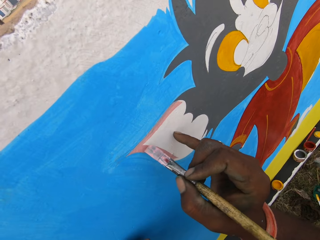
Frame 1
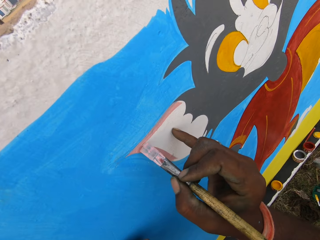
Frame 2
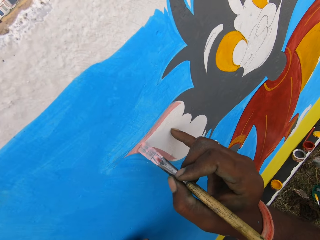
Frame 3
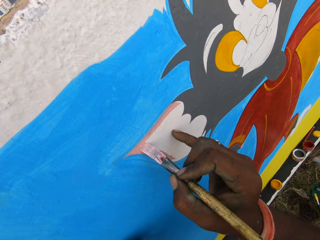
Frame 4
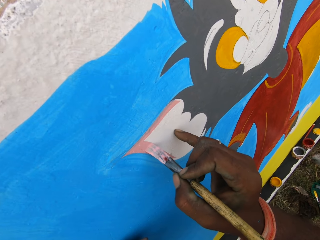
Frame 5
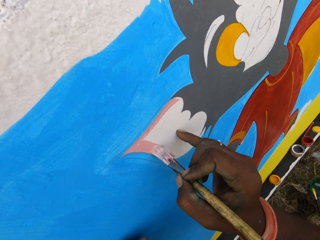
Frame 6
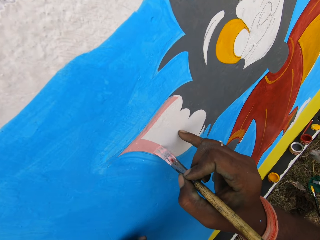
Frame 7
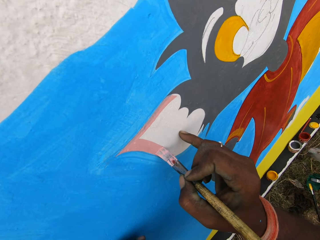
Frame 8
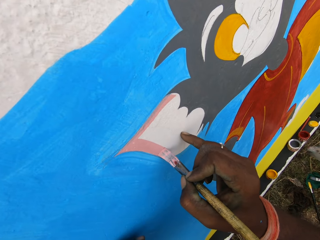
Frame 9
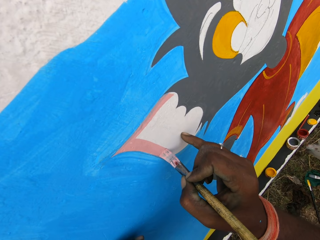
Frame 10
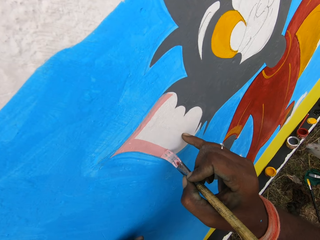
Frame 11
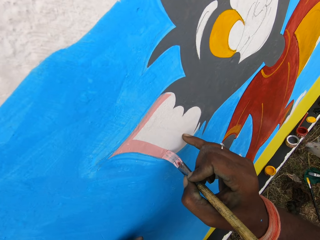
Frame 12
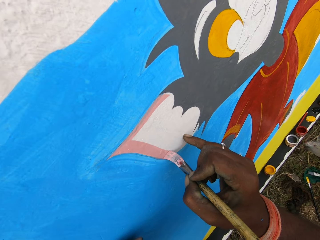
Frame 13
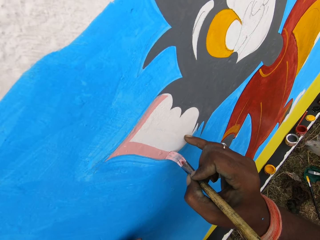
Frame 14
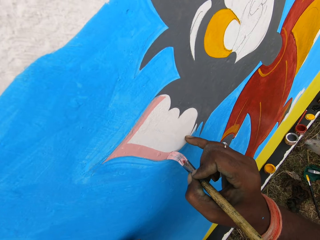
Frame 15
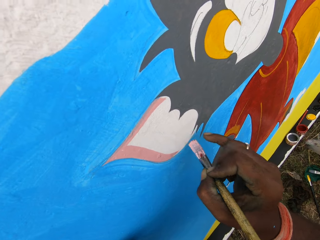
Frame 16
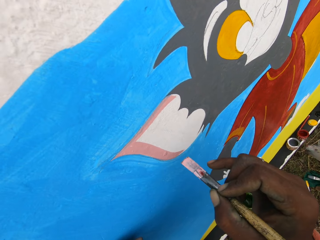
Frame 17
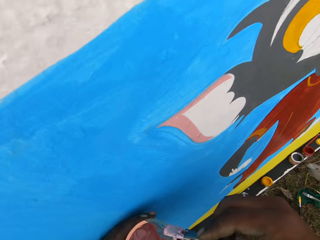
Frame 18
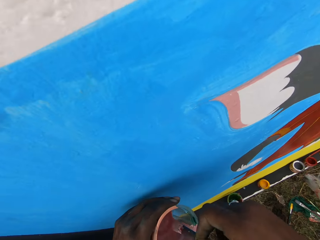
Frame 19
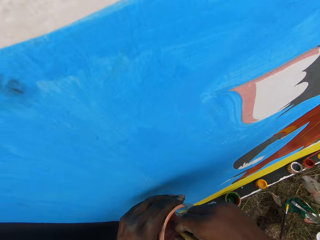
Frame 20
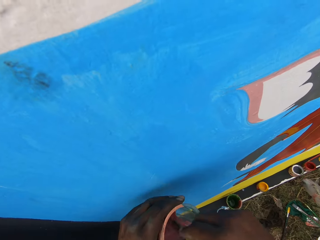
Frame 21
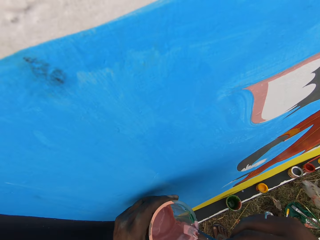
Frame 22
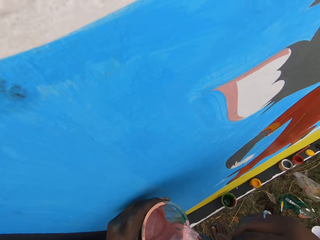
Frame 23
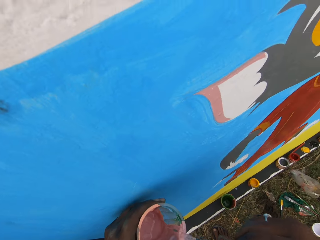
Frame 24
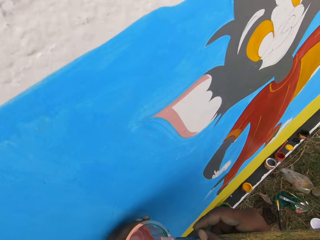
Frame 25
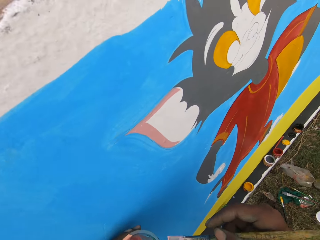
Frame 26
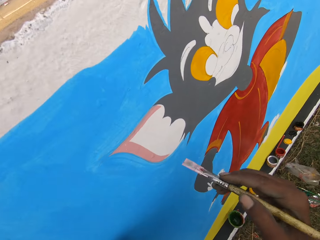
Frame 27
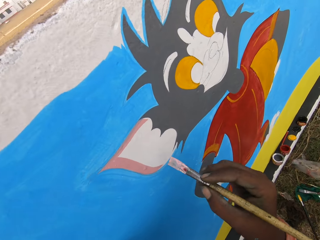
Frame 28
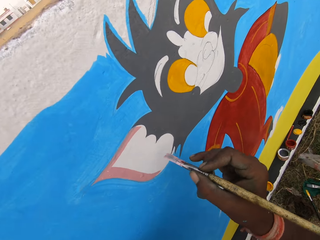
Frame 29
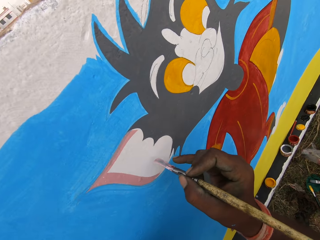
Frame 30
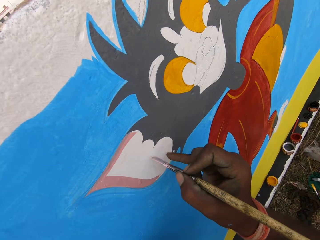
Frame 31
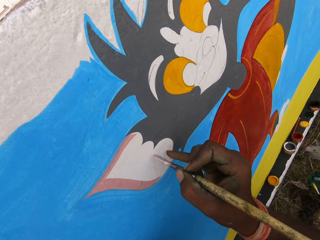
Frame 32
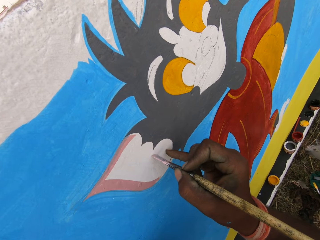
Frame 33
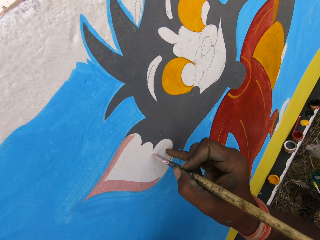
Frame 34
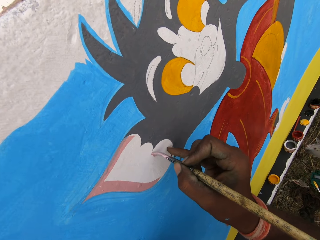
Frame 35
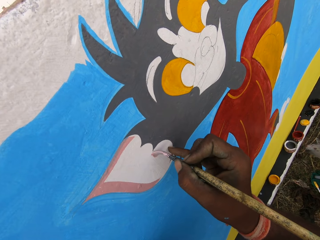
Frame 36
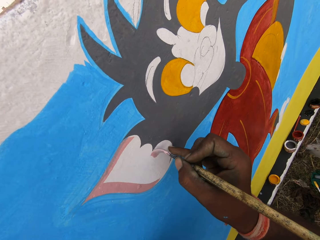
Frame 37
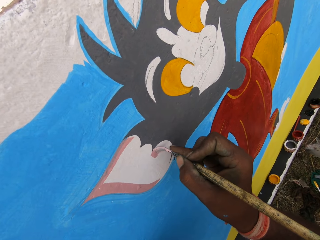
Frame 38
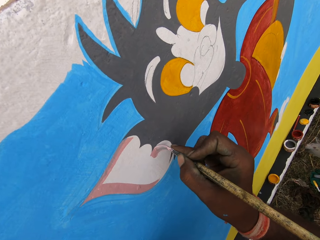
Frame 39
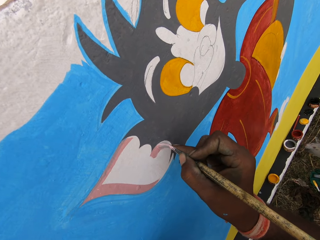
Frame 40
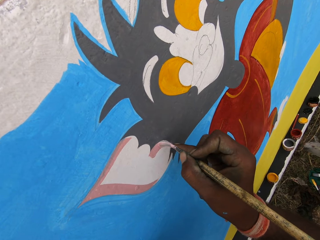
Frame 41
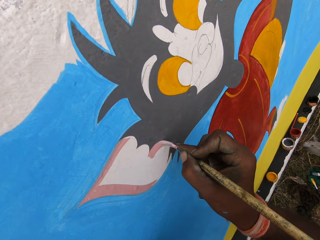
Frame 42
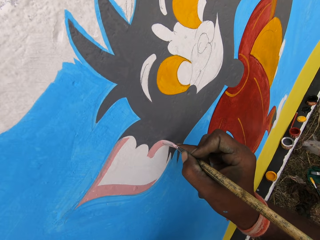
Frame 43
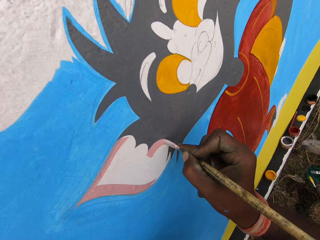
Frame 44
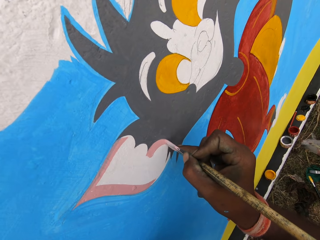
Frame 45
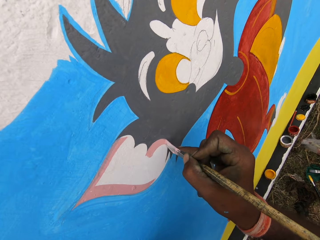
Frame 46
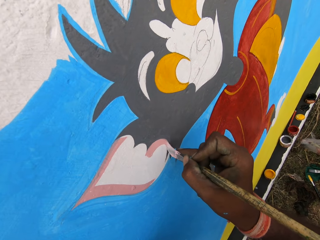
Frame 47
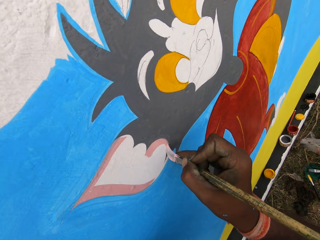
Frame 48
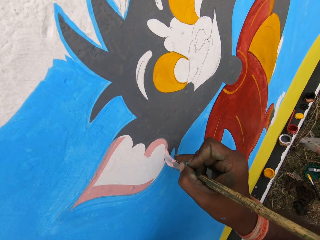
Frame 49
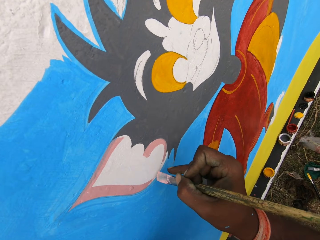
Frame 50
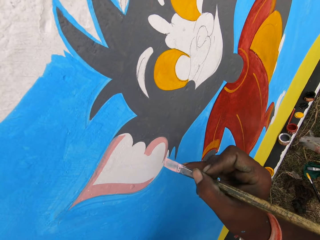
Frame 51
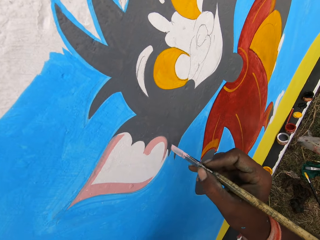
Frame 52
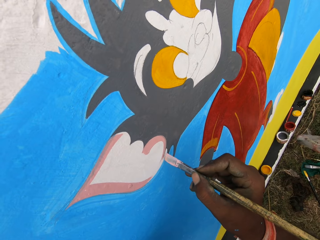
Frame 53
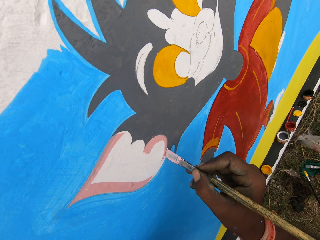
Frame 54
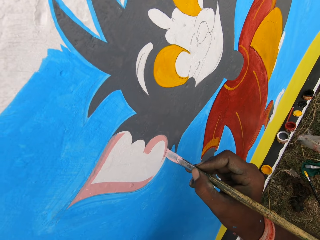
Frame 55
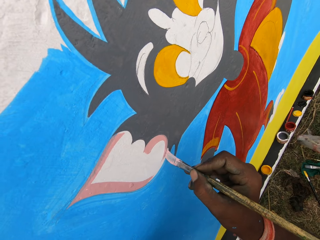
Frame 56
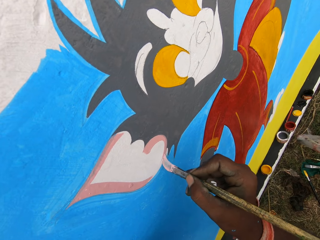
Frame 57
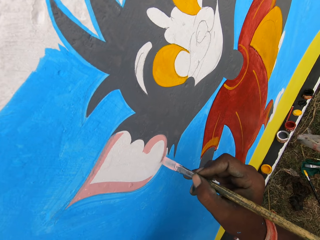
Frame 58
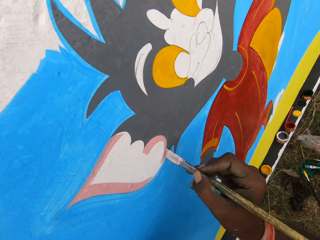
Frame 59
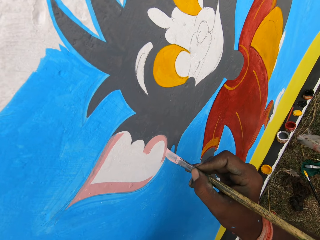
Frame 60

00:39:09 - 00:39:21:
The camera wearer paints the wall with the painting brush. They dip the brush into the paint container. They paint the wall with the painting brush.

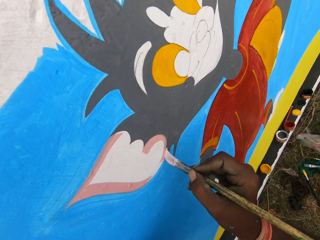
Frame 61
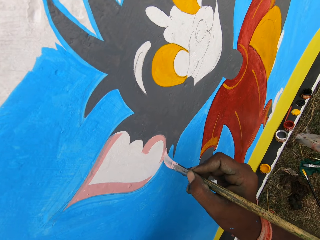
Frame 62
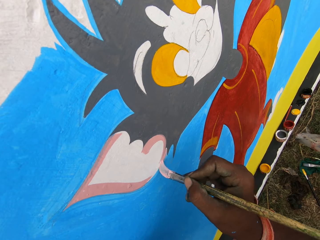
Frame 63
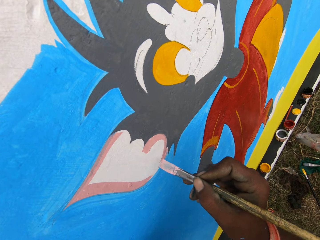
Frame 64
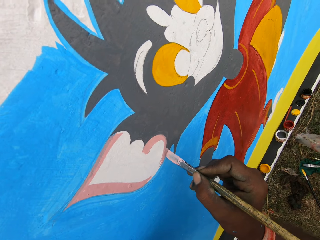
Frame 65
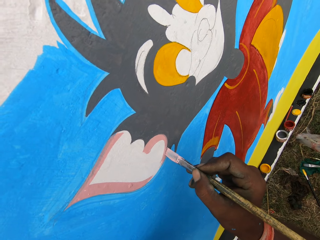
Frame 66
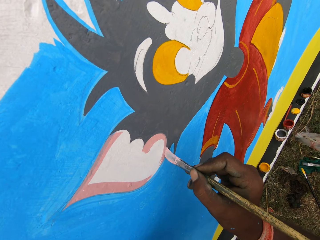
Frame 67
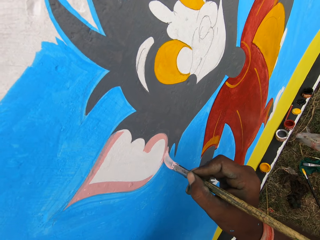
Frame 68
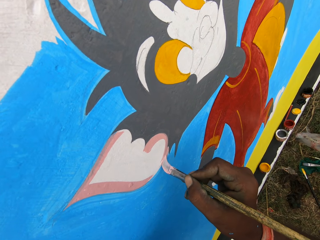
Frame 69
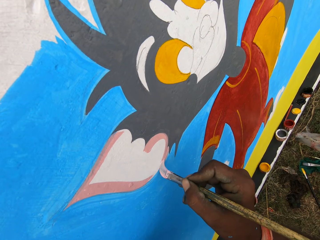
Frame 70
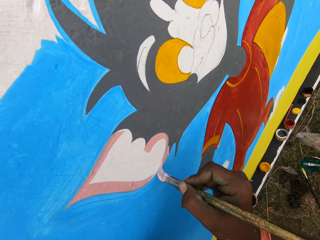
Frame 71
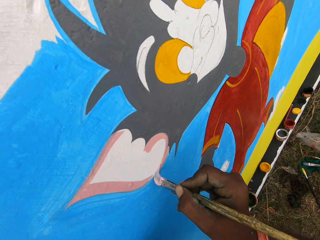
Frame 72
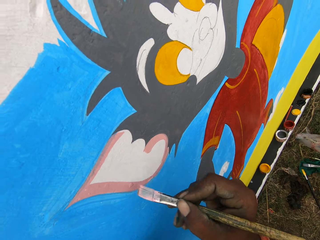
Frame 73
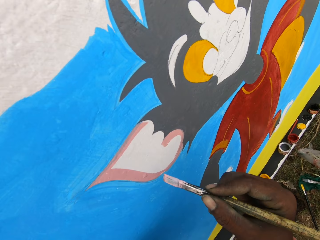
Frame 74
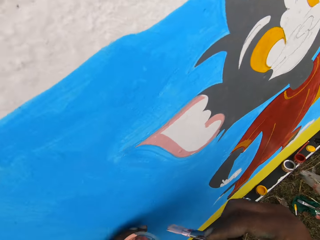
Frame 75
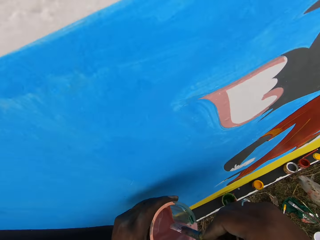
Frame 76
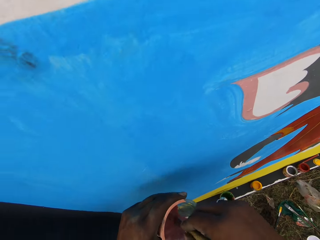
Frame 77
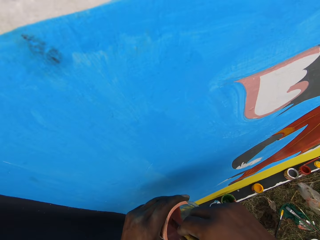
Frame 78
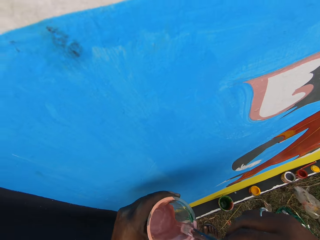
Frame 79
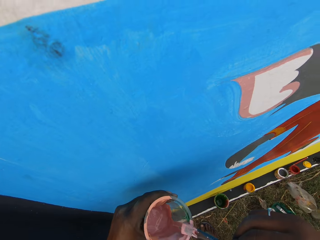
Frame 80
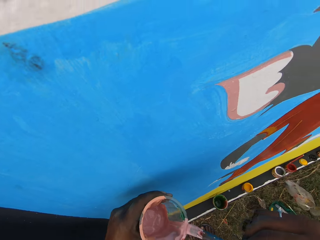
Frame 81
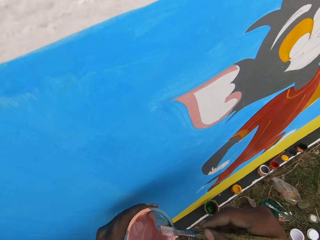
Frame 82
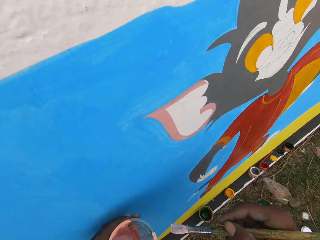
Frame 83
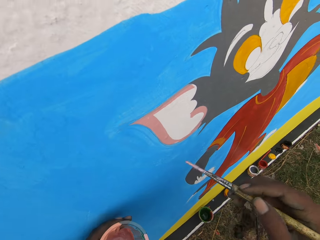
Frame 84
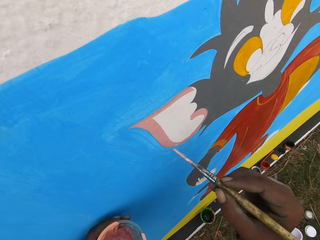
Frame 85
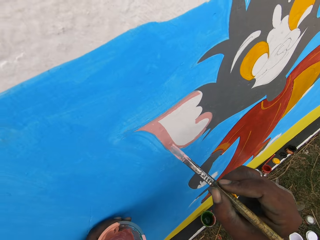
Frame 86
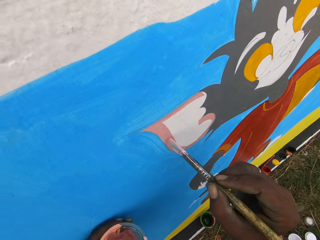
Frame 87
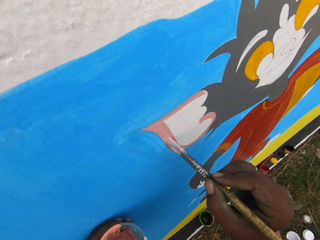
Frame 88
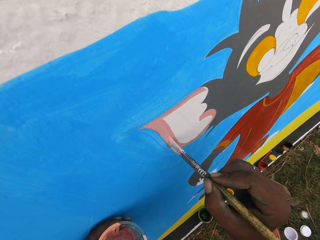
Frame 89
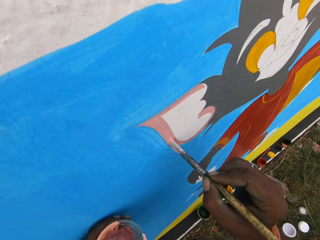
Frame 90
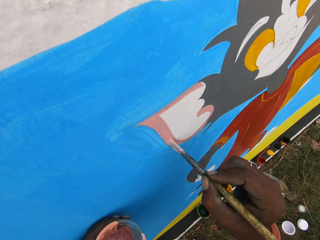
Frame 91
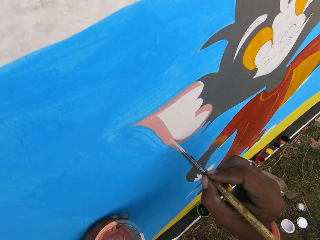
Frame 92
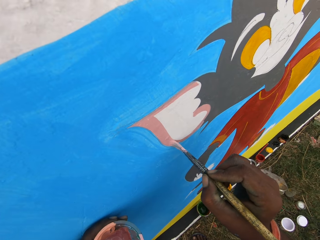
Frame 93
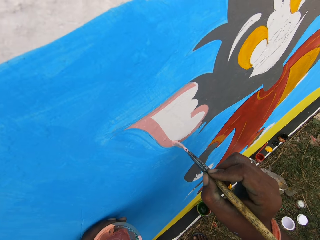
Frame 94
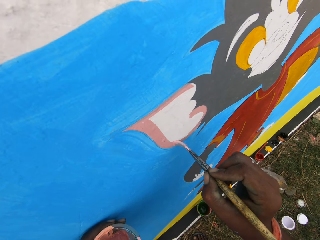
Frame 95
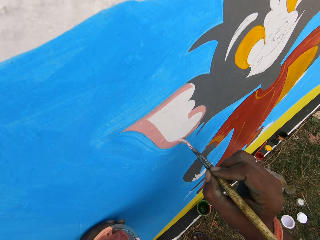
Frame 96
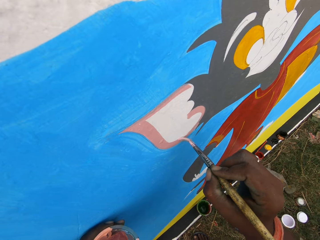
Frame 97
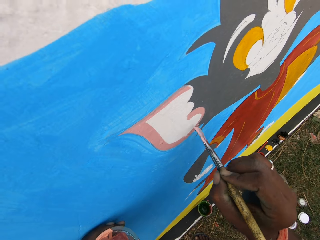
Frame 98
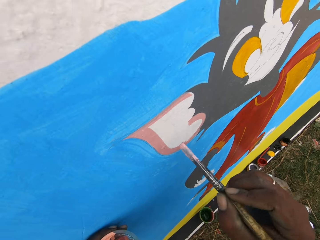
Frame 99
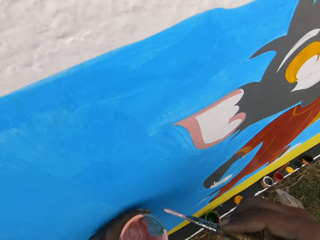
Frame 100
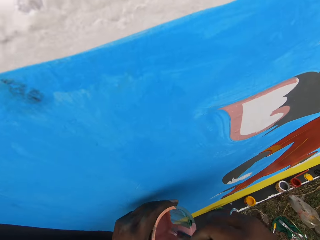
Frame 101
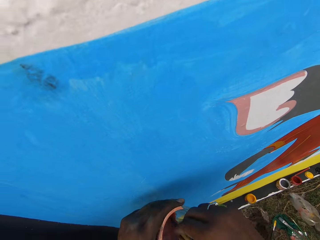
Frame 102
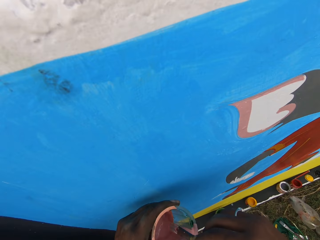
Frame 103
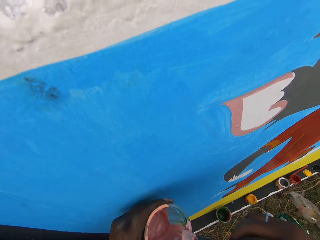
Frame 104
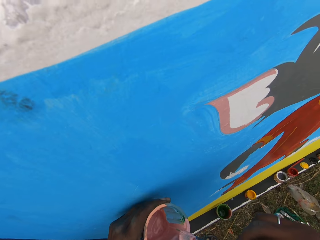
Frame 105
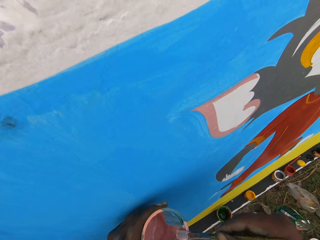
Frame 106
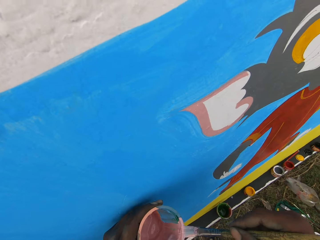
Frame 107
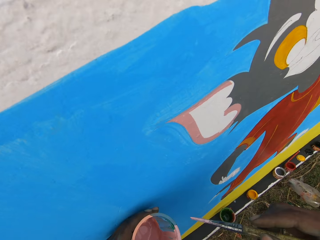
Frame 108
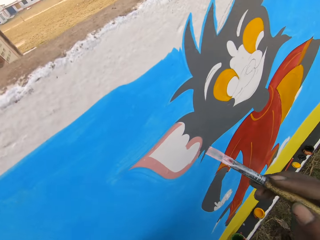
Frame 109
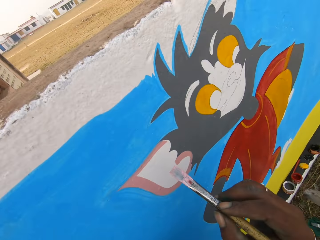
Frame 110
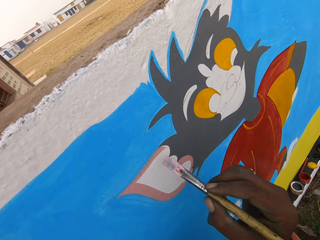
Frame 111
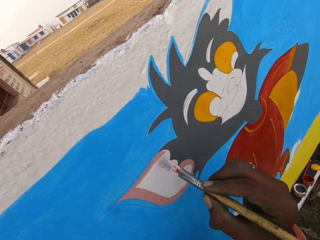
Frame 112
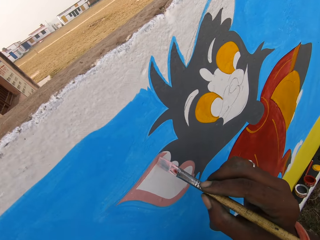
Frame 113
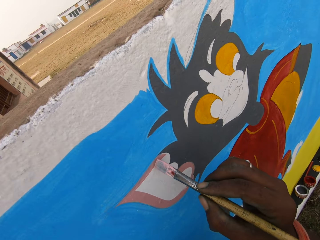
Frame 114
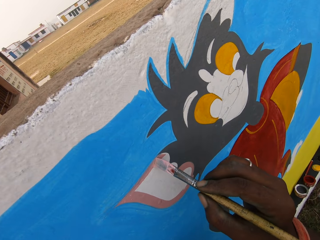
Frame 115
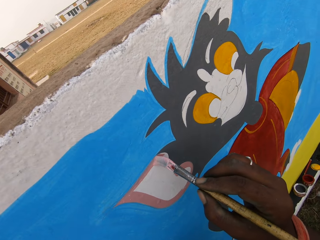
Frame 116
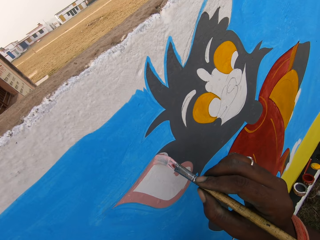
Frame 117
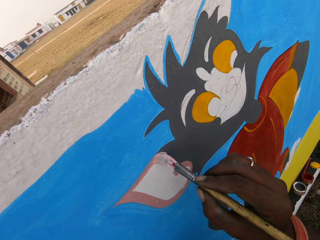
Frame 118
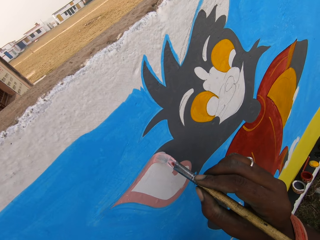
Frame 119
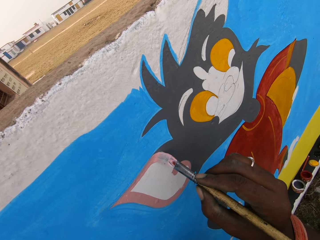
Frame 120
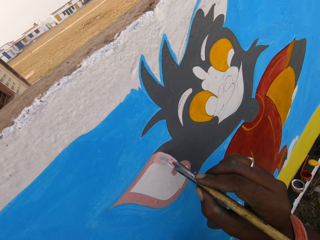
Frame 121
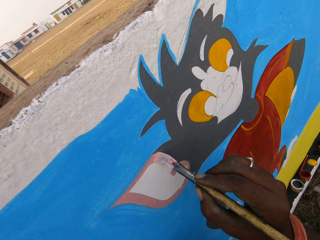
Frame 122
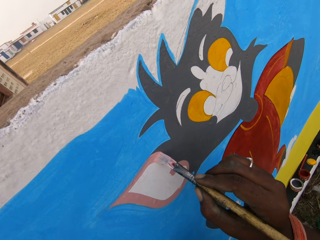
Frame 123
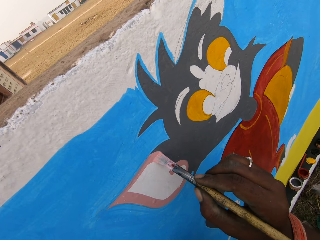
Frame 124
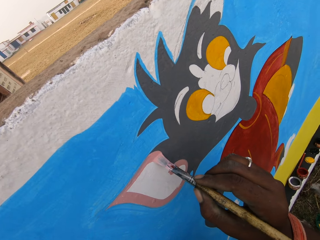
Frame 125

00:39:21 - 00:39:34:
The camera wearer dips the brush into the paint container. They paint the wall with the painting brush. They dip the brush into the paint container. They paint the wall with the painting brush.
